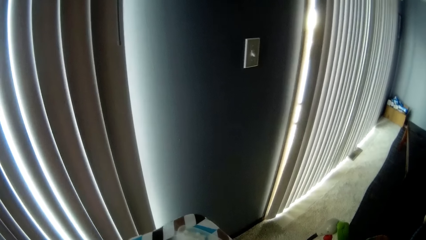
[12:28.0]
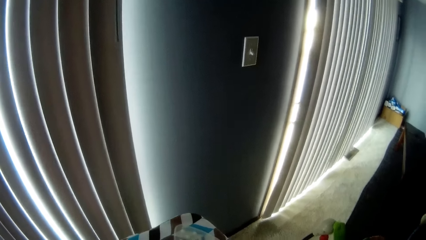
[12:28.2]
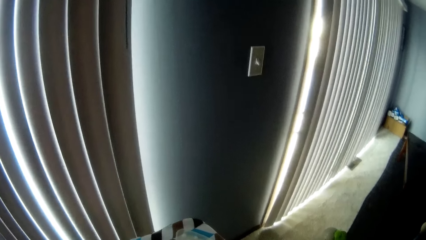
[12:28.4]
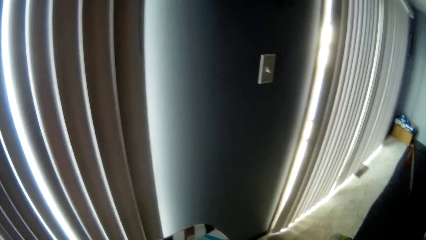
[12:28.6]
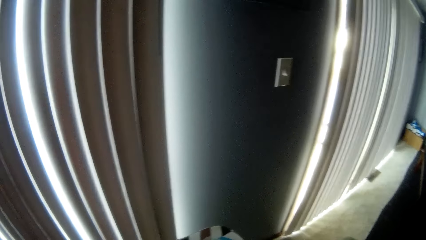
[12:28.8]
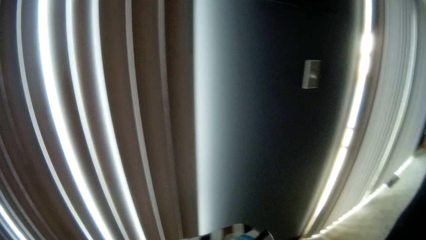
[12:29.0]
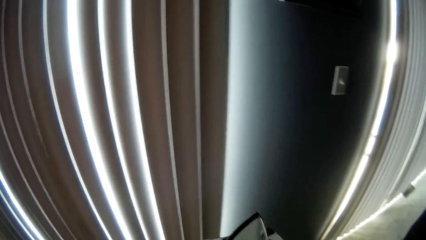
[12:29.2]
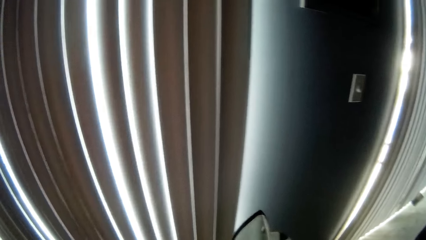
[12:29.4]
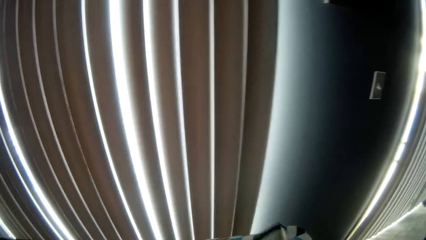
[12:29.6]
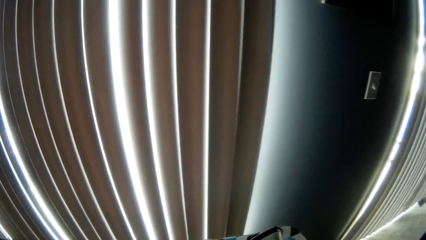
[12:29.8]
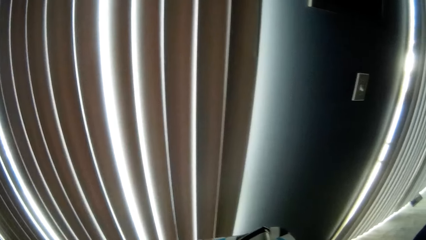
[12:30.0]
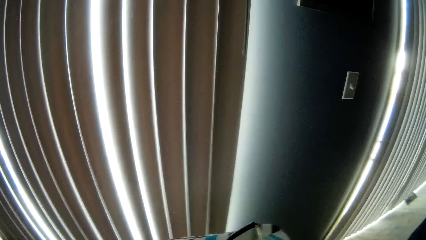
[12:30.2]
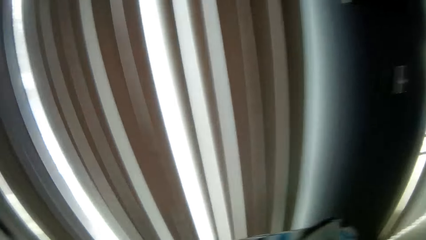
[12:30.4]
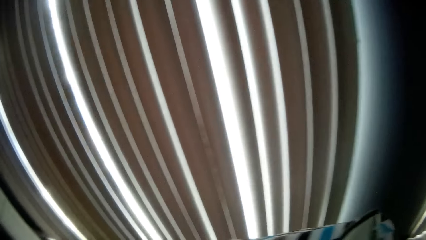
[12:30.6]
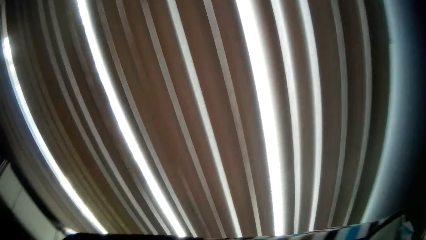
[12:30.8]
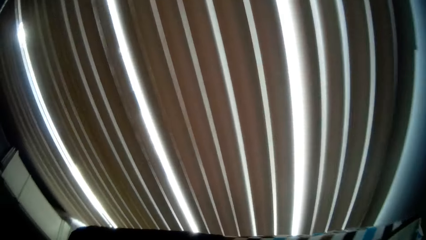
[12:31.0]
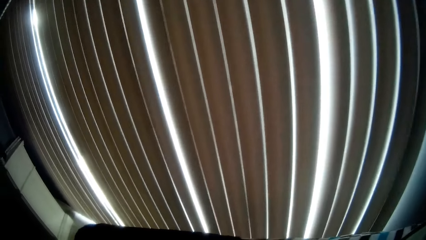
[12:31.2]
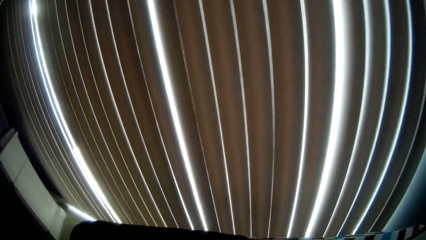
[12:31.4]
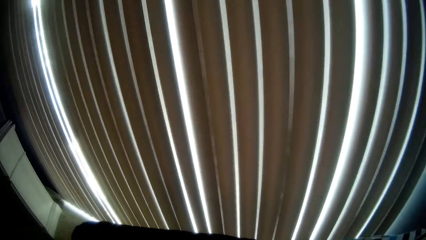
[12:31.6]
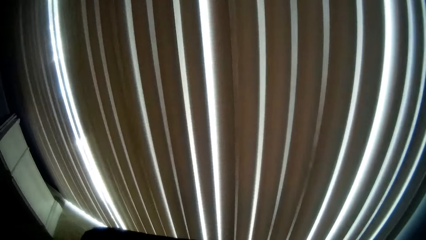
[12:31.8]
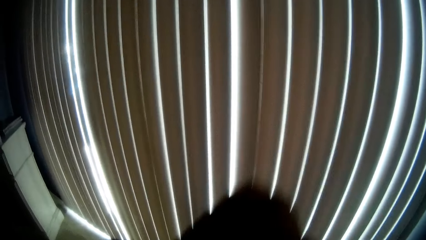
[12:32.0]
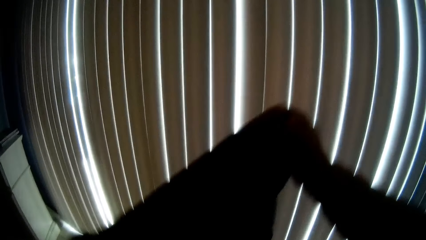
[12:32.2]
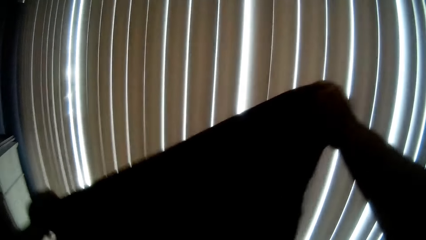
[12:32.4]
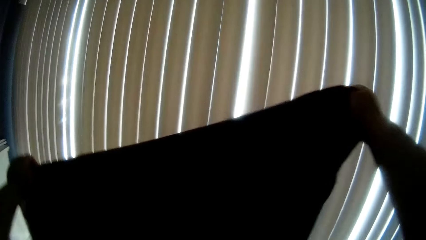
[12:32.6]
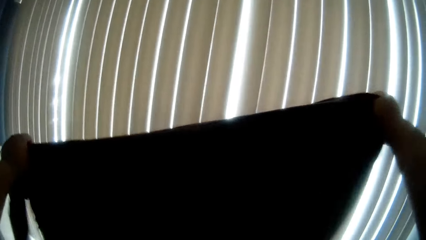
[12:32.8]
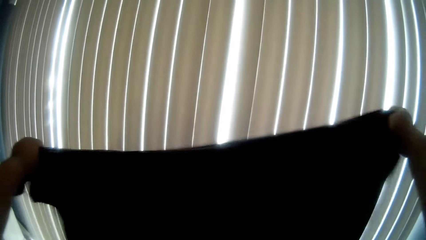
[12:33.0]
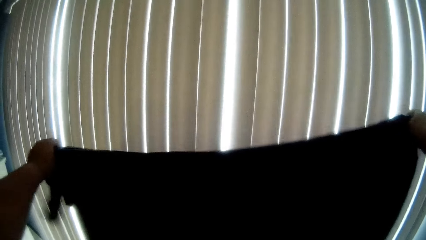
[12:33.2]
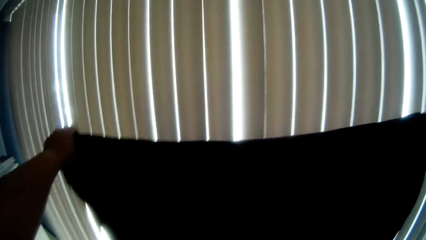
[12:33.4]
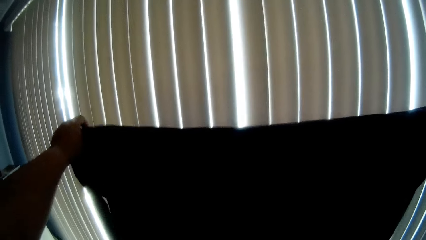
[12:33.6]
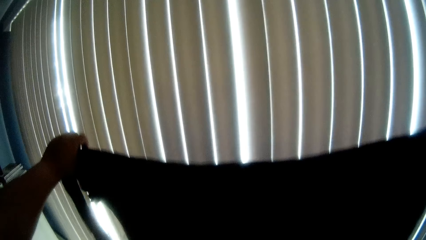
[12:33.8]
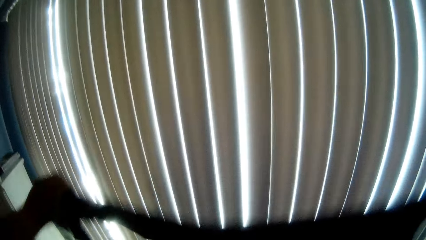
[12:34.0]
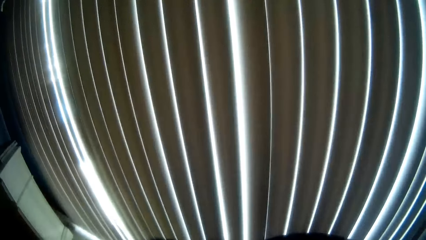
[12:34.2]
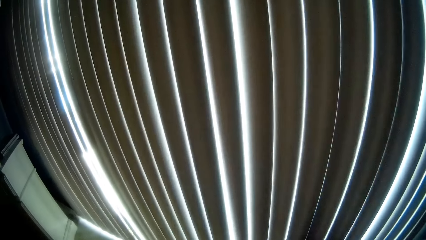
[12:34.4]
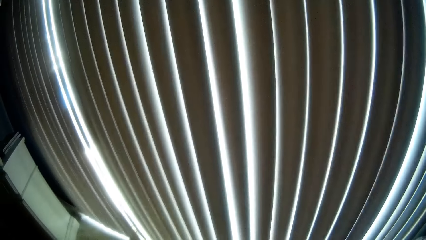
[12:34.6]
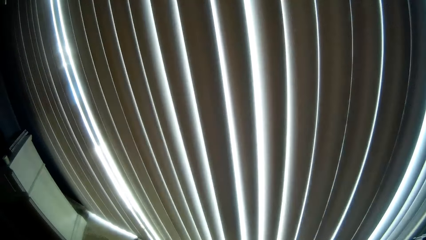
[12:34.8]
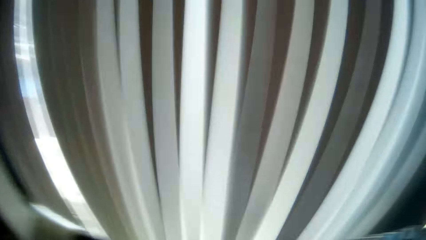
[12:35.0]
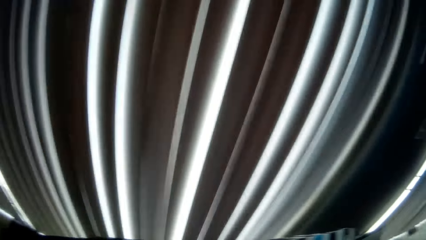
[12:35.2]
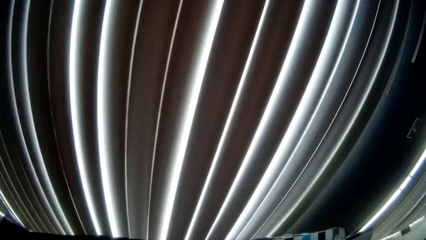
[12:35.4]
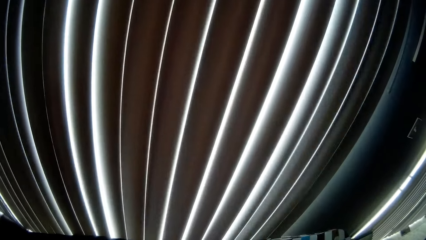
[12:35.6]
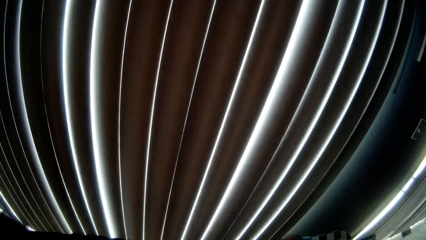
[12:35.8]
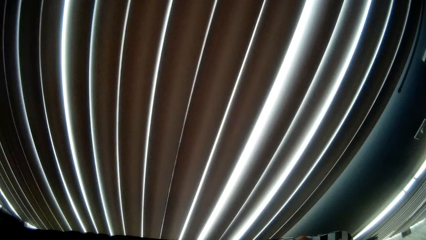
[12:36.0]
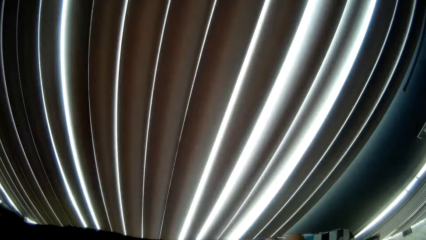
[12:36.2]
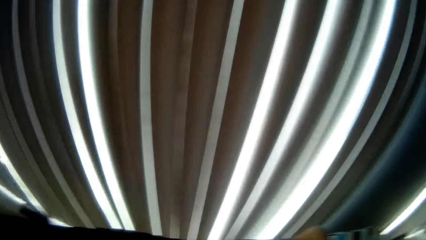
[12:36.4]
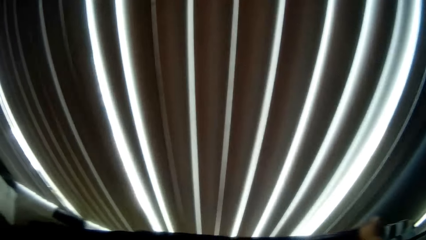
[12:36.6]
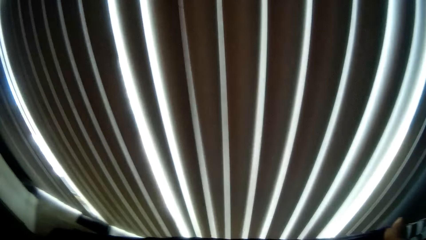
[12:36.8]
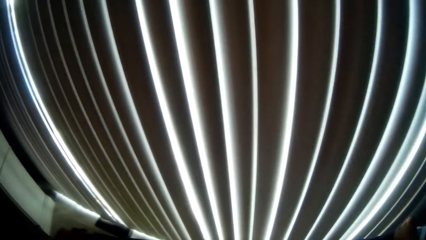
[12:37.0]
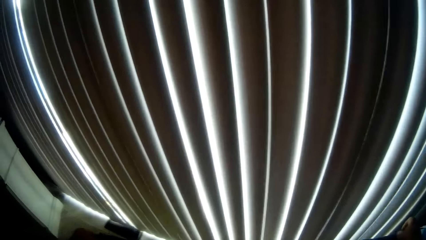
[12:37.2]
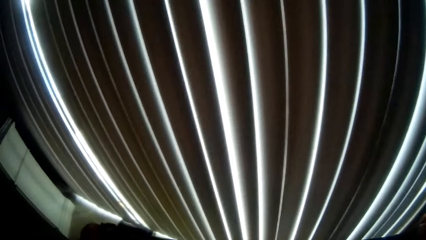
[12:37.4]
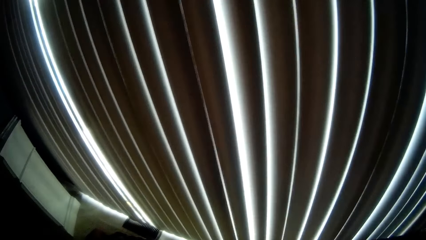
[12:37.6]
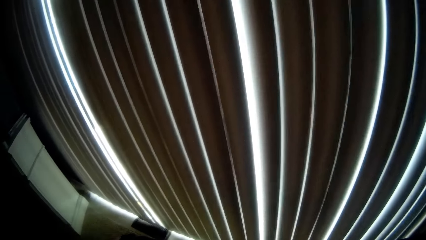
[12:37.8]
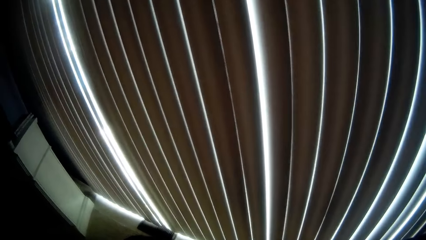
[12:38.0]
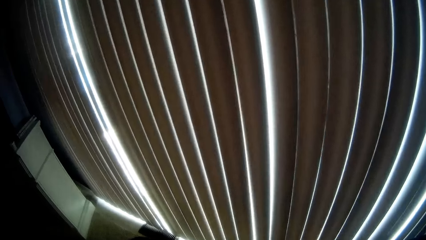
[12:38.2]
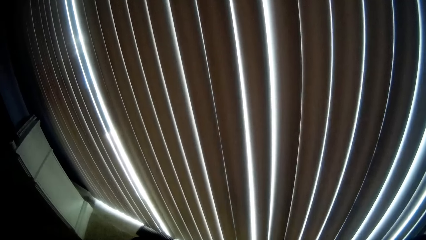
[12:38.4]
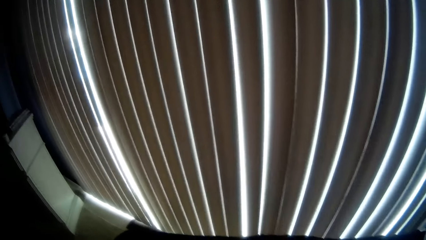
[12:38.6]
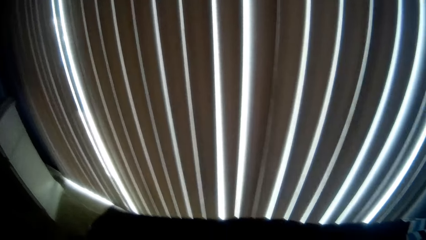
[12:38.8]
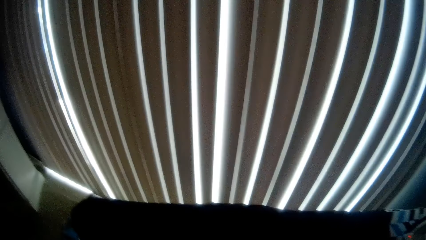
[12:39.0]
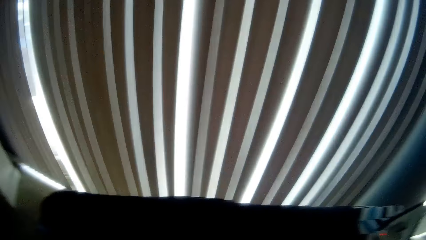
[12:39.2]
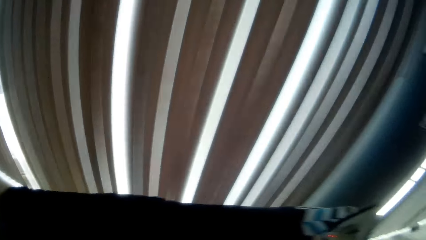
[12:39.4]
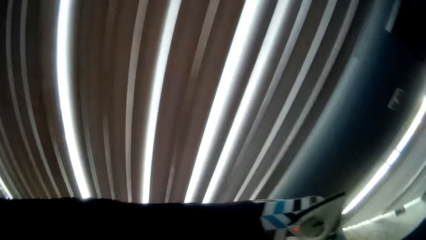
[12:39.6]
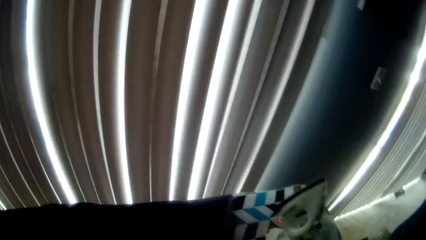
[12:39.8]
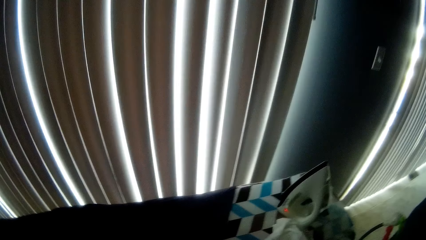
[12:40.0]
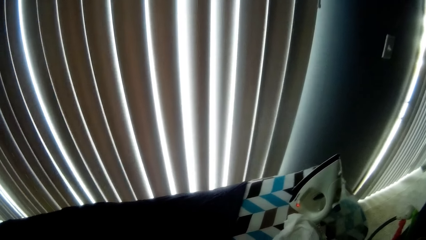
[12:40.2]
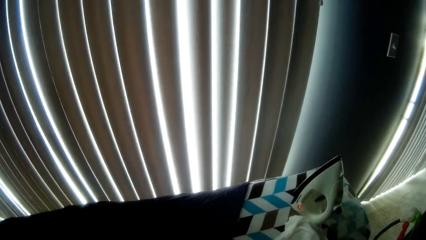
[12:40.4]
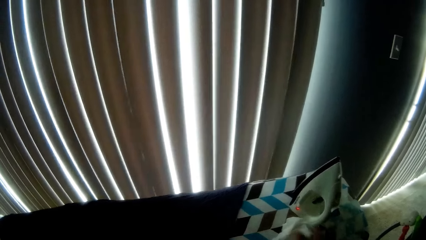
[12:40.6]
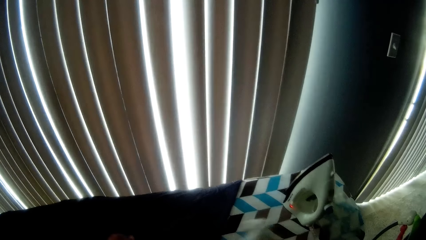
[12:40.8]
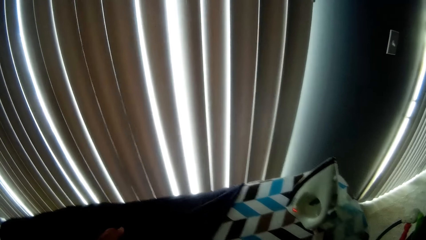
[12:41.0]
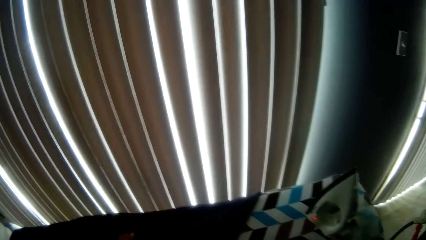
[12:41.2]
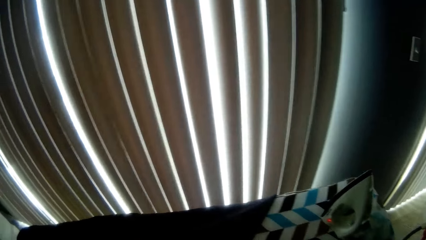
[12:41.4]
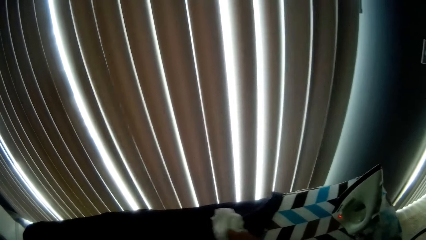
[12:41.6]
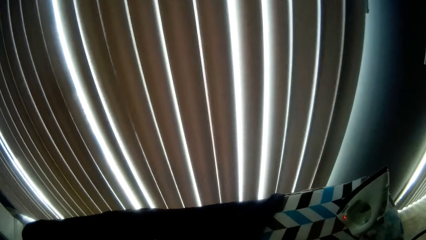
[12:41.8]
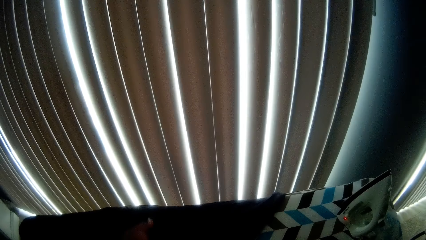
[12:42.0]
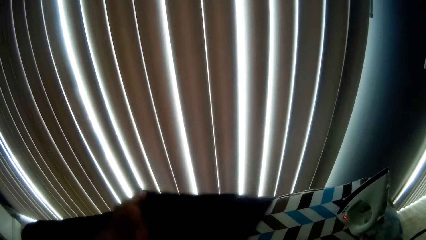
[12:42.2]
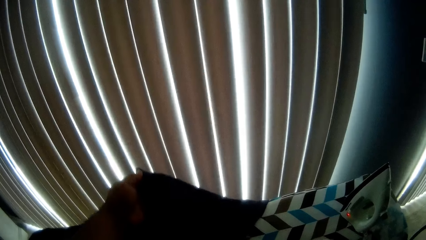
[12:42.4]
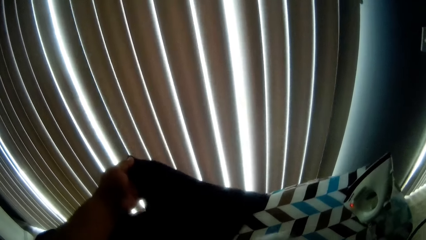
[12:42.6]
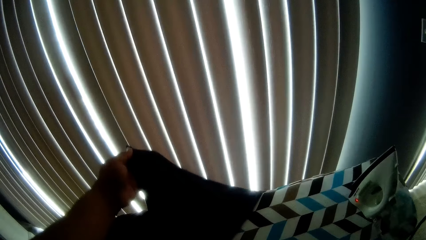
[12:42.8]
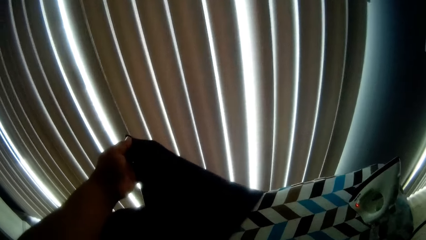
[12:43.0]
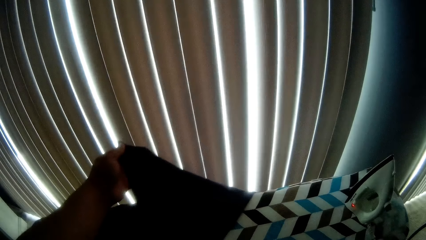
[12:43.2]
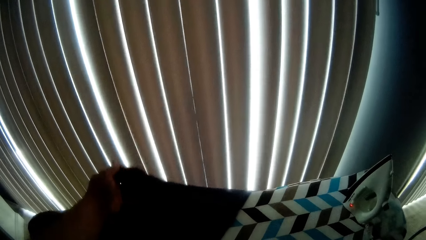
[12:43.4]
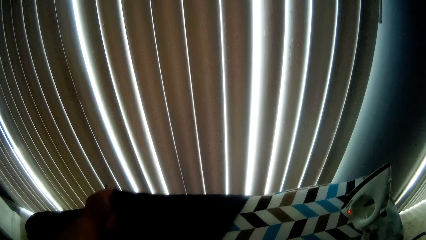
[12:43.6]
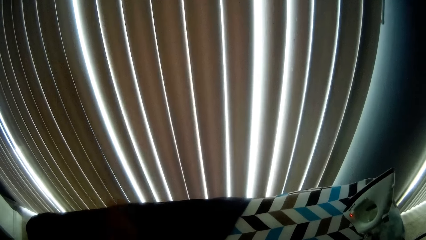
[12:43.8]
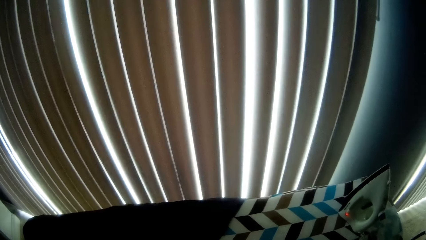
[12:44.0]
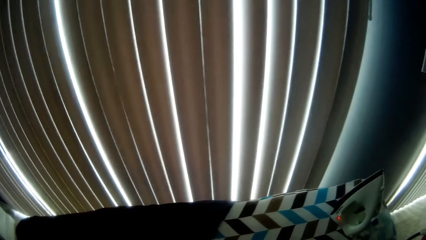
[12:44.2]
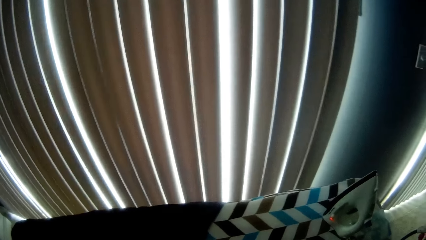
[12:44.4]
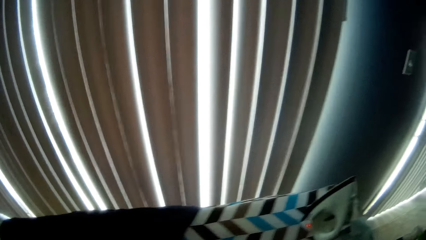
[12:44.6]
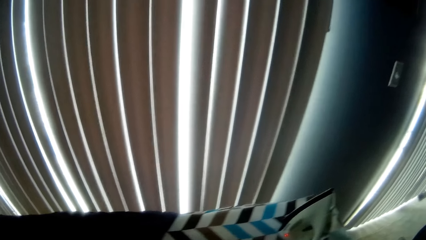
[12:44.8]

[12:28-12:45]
The camera wearer places the pressing iron on the ironing board with his right hand. He looks around the room. He holds the black top with his hands. He lifts a cloth and places the cloth on the ironing board. He looks around the room. He picks up the white napkin with his right hand. He cleans the black top with the white napkin in his right hand. He raises the black top with his left hand. He touches the cloth.
